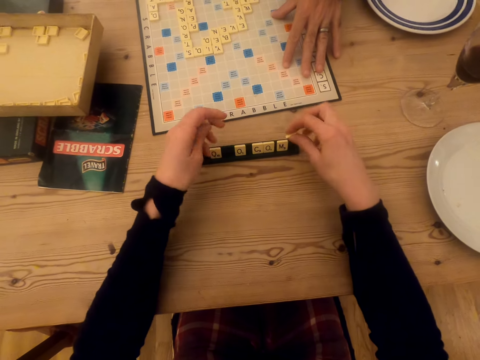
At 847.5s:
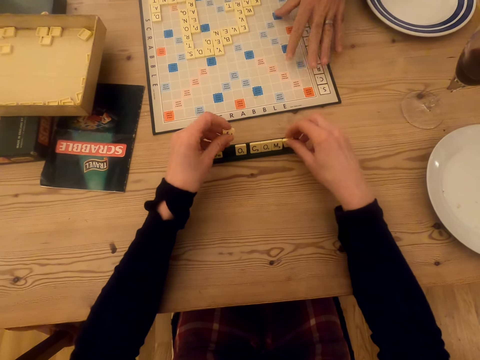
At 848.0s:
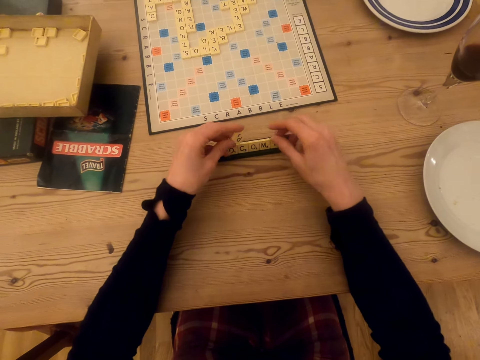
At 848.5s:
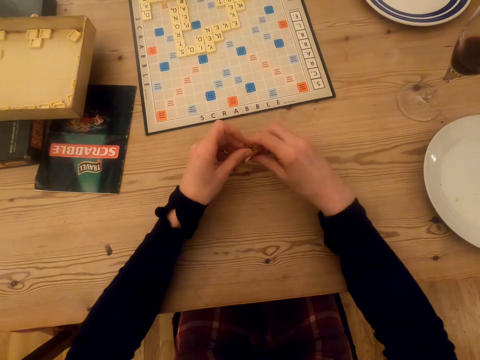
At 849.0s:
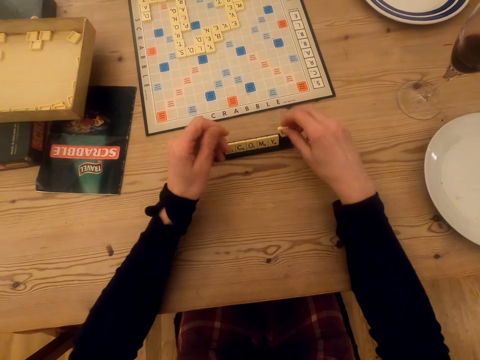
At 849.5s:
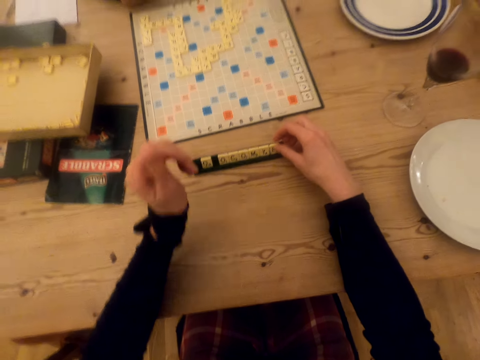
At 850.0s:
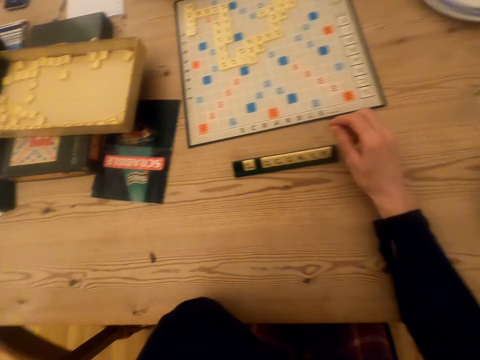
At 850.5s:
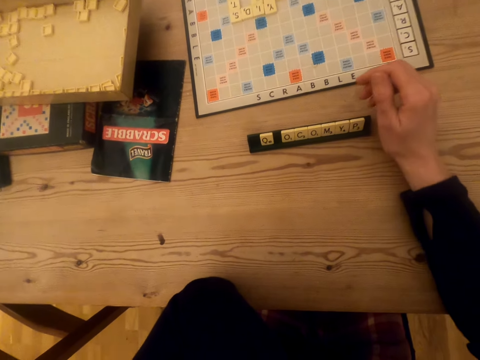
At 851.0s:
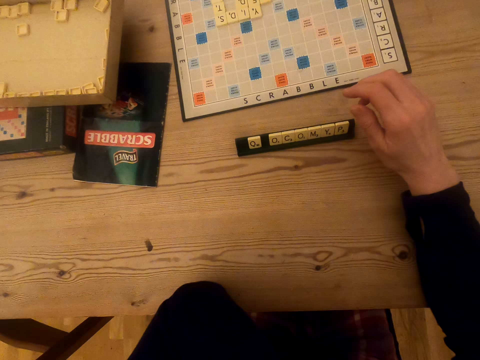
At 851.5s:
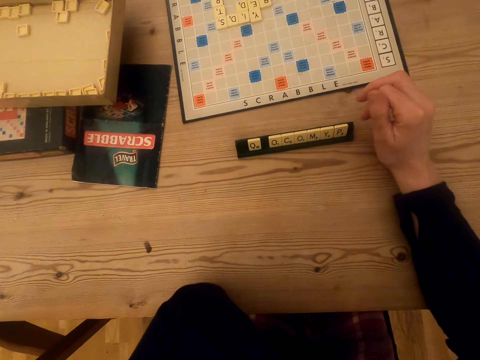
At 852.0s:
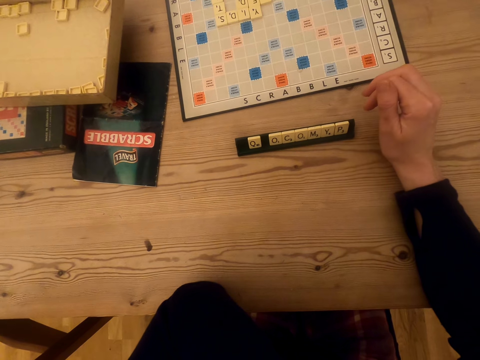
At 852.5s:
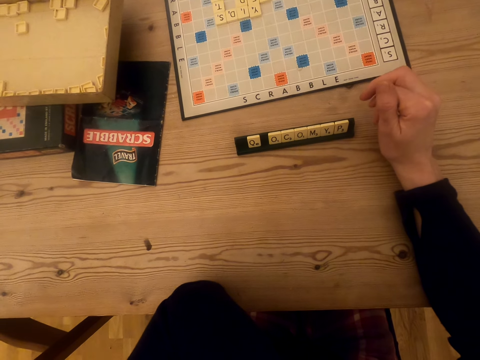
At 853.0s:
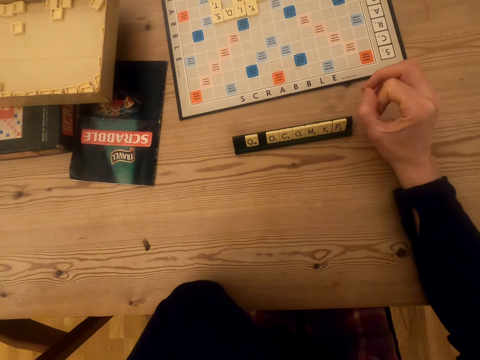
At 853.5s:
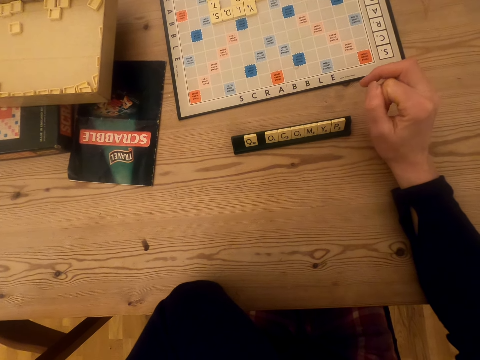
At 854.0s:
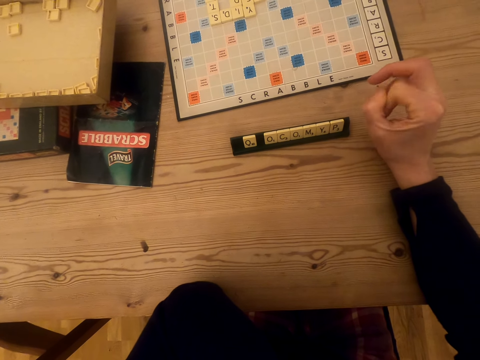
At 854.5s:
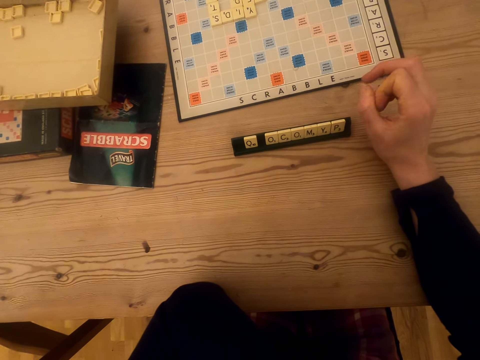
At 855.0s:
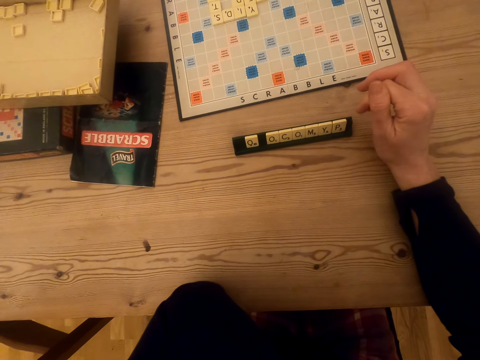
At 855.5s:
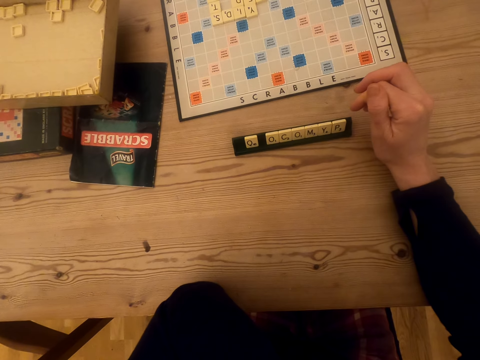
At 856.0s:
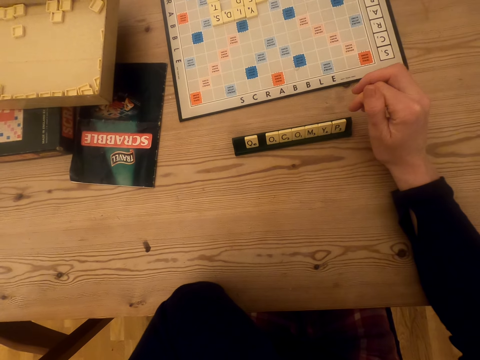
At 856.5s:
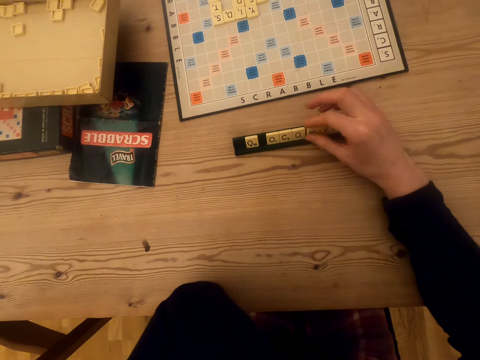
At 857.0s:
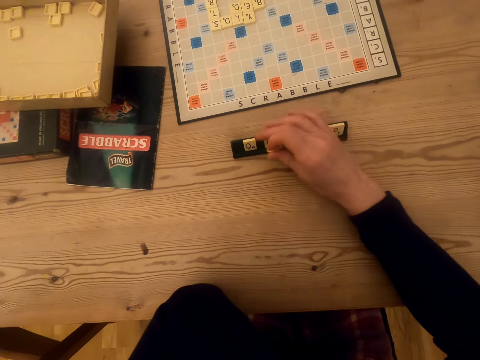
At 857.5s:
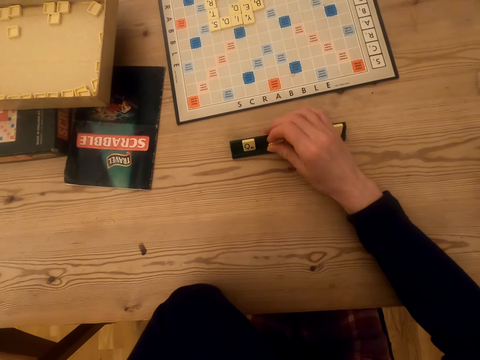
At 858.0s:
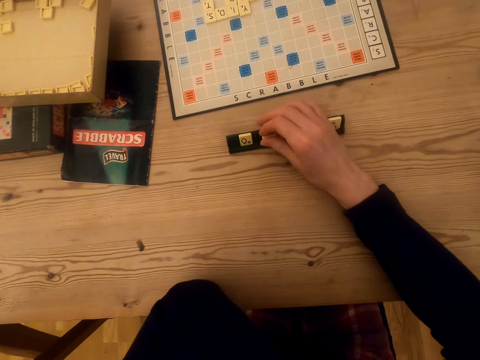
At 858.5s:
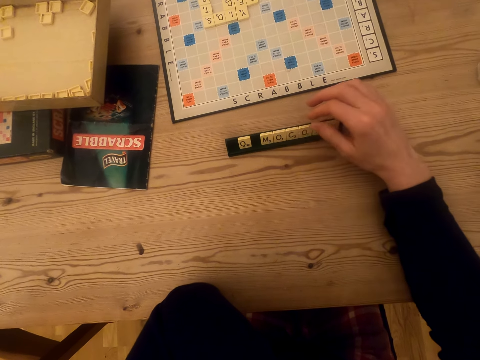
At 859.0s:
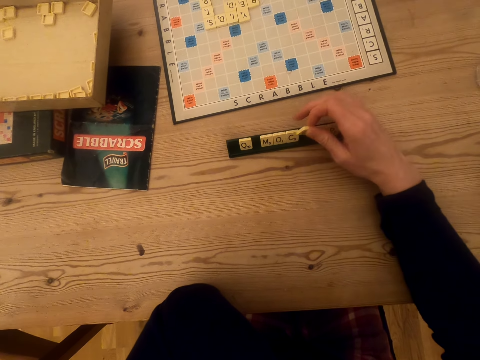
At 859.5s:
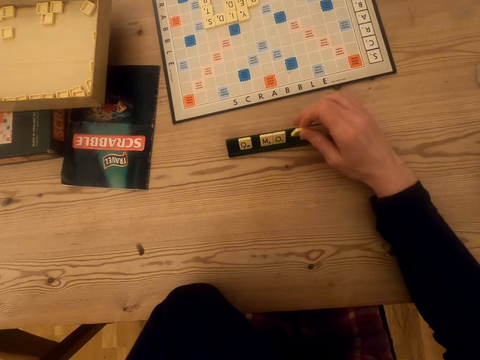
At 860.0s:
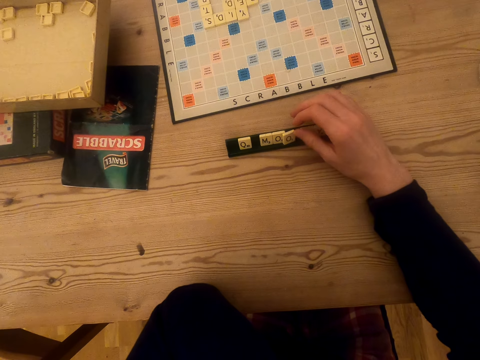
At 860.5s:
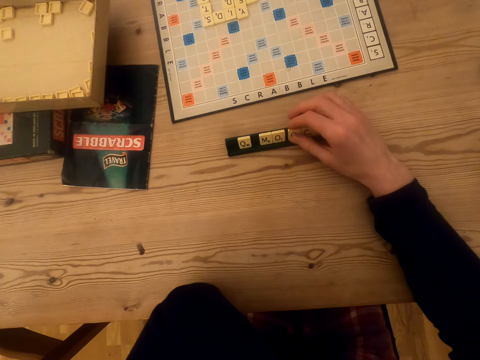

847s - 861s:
The camera wearer picks a scrabble tile with the right hand. They put the scrabble tile in the tile holder. They pick a scrabble tile with the right hand and put the scrabble tile in the tile holder. They hold the chin. They stare at the scrabble board. They pick a scrabble tile. They move scrabble tiles in the scrabble holder. They put the scrabble tile in the tile holder. They pick a scrabble tile, move scrabble tiles in the scrabble holder and put the scrabble tile in the tile holder.

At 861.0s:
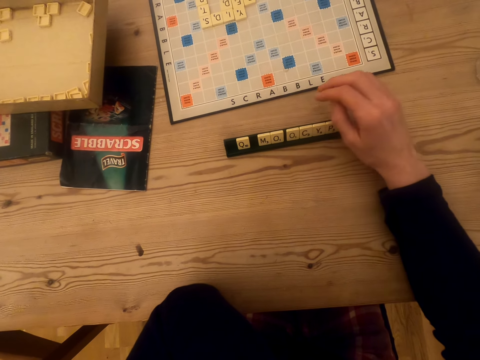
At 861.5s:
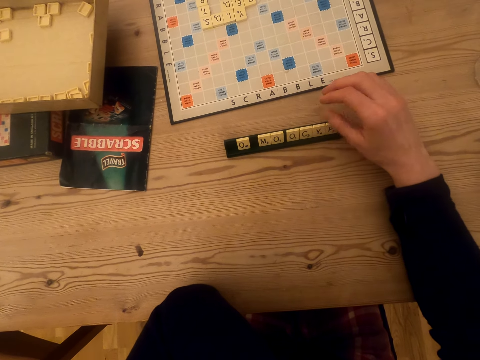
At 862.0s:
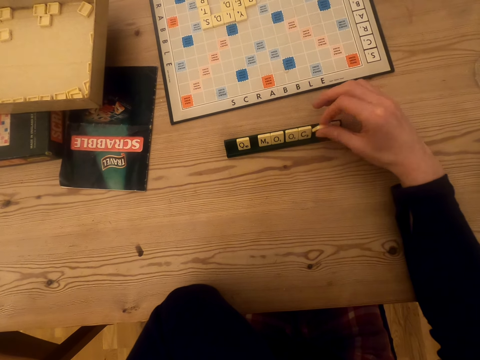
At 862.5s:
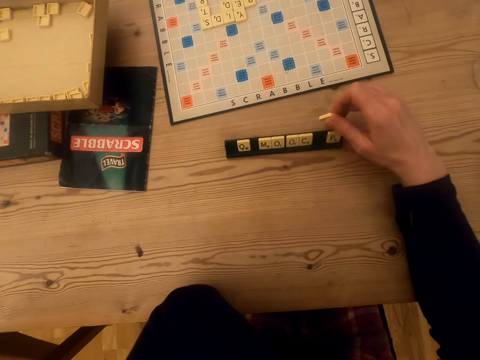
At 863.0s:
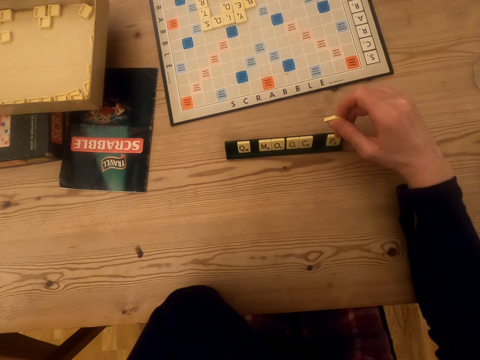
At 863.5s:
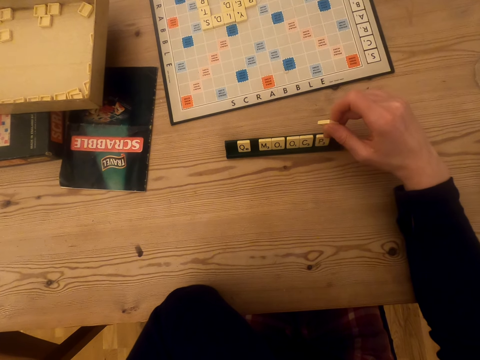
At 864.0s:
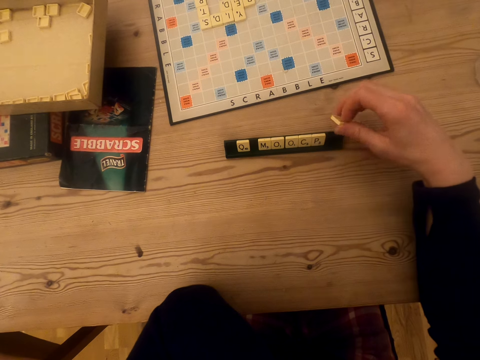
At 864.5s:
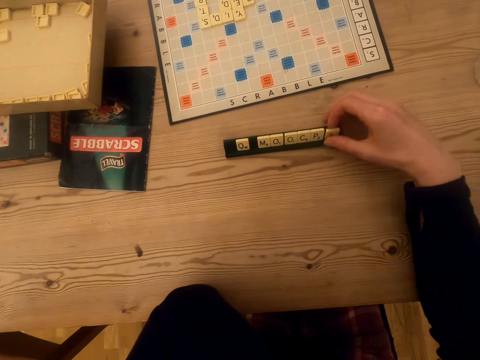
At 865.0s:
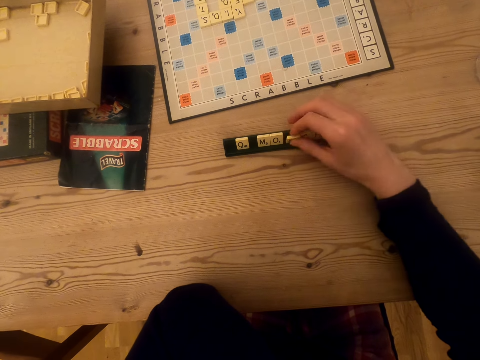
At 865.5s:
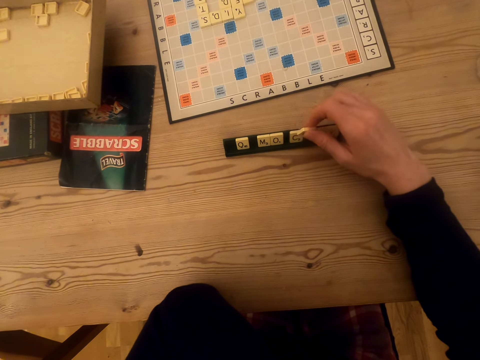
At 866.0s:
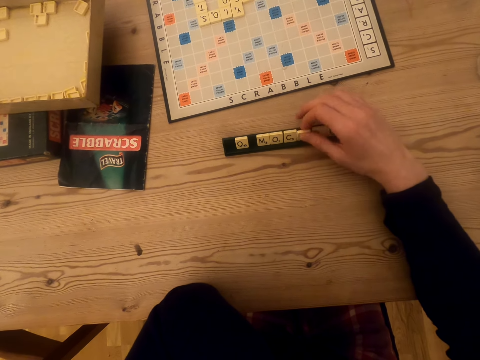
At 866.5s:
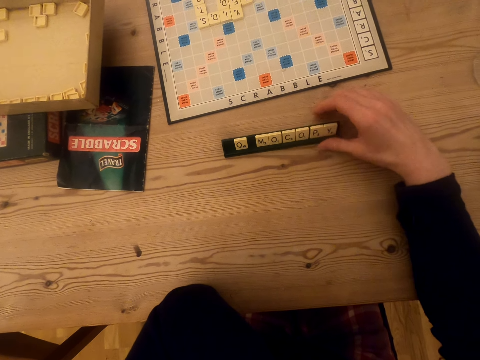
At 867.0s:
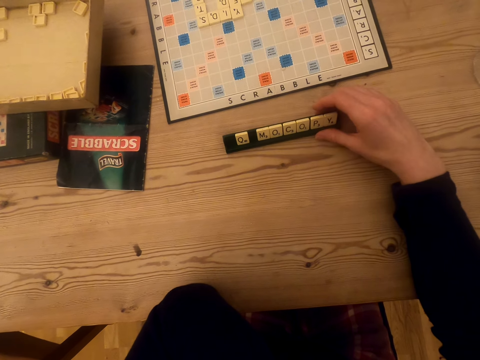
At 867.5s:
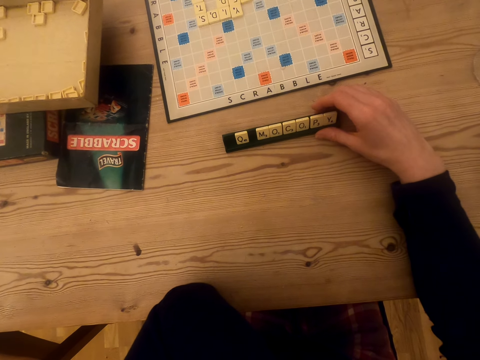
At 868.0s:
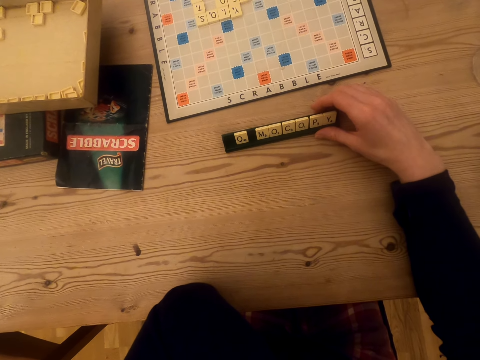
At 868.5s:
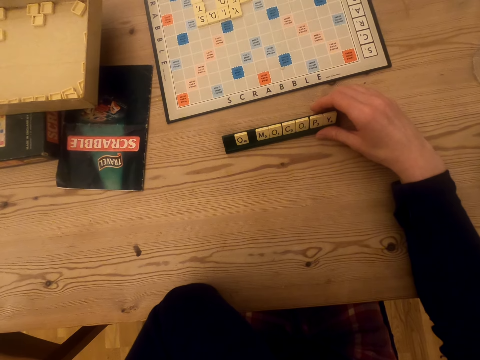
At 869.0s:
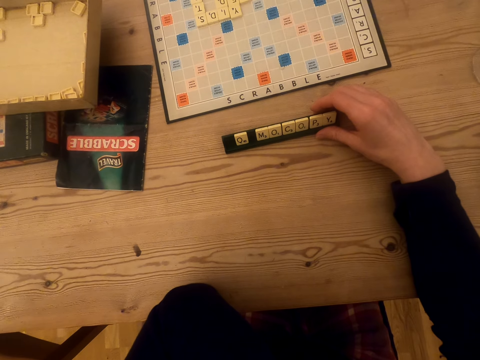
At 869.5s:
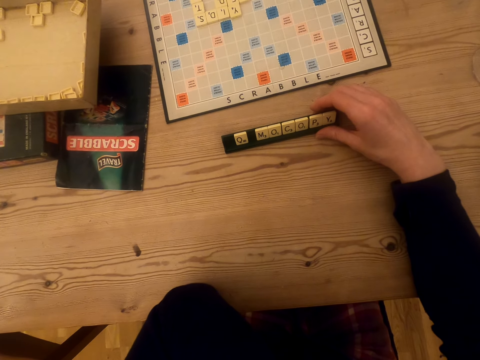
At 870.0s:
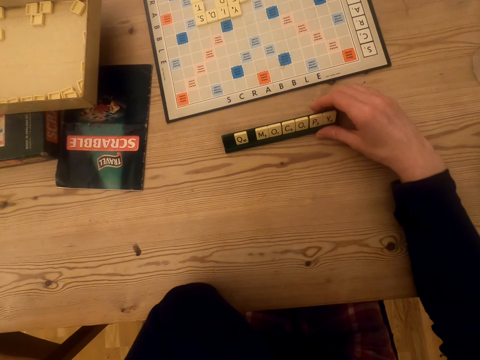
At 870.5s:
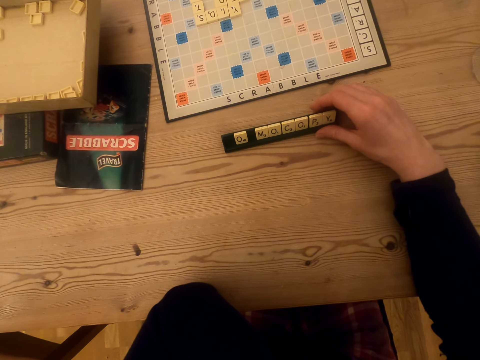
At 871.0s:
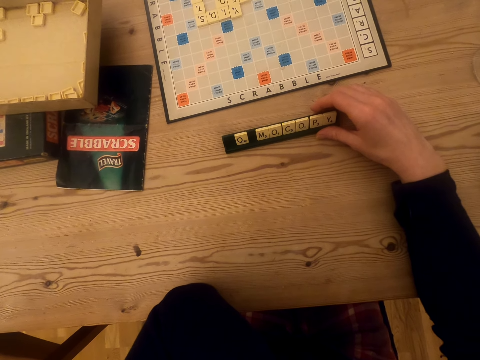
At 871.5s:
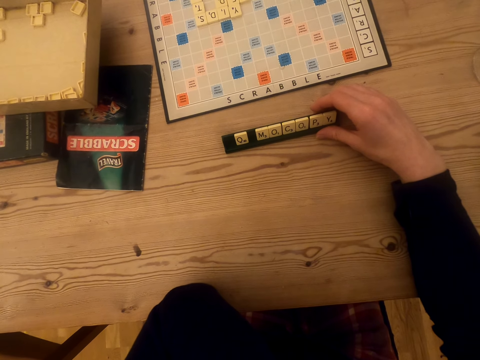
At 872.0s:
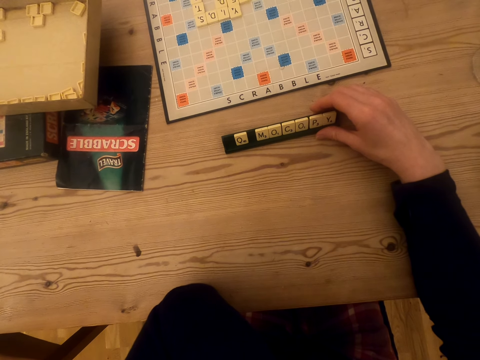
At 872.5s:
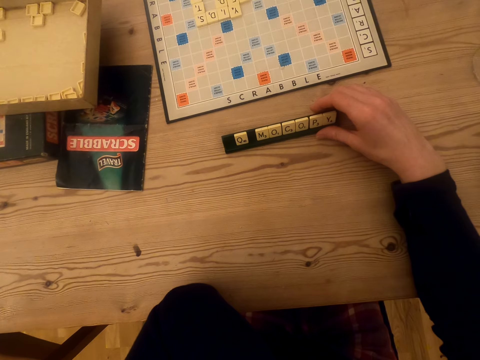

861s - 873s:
The camera wearer stares at the scrabble tiles. They pick a scrabble tile. They move the scrabble tile holder. They move the scrabble tile in the scrabble holder. They put the scrabble tile in the tile holder. They pick a scrabble tile. They move the scrabble tile in the scrabble holder. They put the scrabble tile in the tile holder. They move the scrabble tile holder. They stare at the scrabble tiles.
